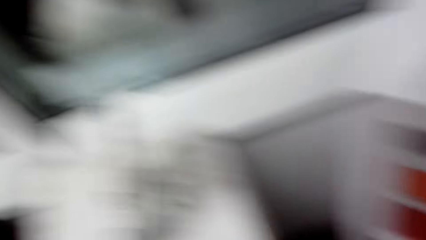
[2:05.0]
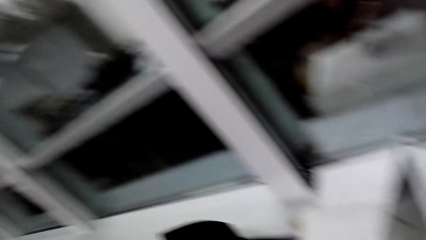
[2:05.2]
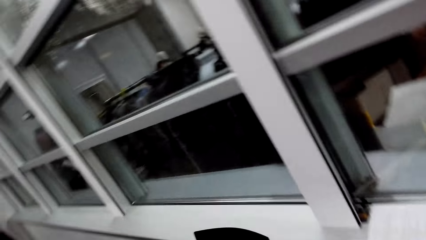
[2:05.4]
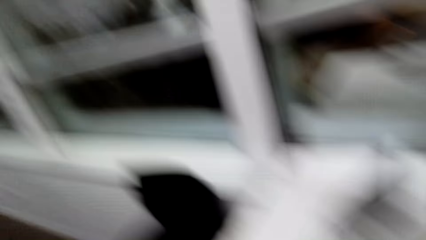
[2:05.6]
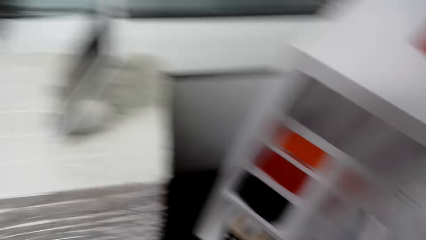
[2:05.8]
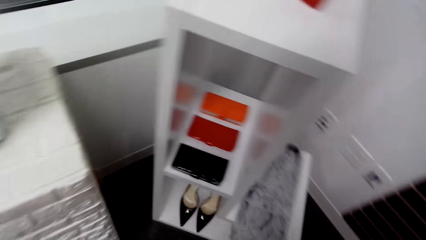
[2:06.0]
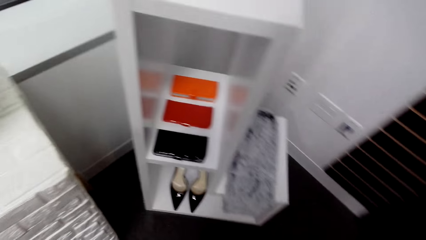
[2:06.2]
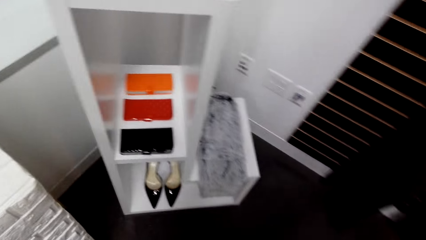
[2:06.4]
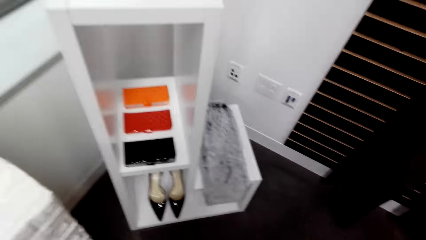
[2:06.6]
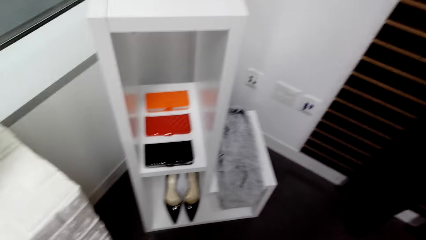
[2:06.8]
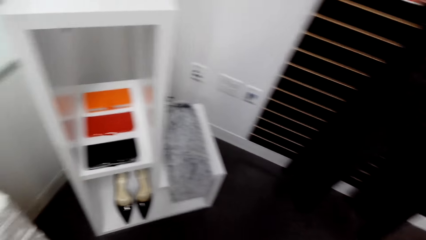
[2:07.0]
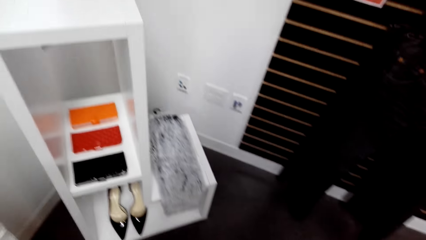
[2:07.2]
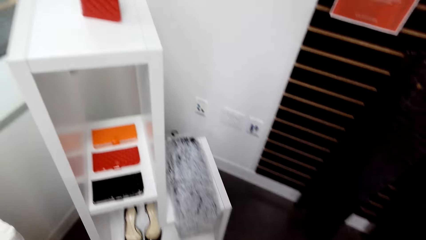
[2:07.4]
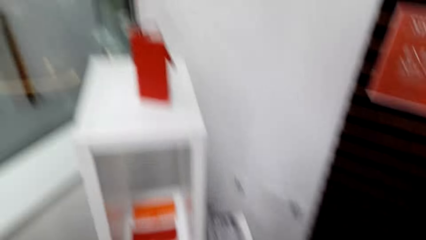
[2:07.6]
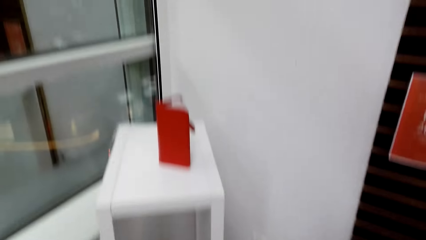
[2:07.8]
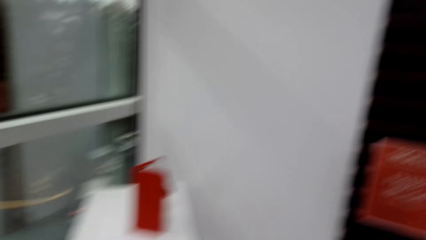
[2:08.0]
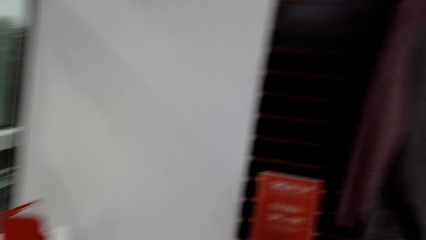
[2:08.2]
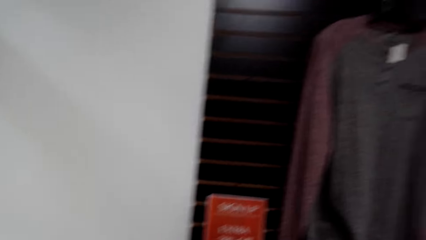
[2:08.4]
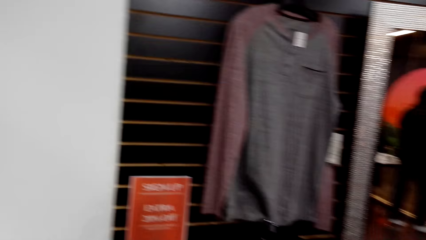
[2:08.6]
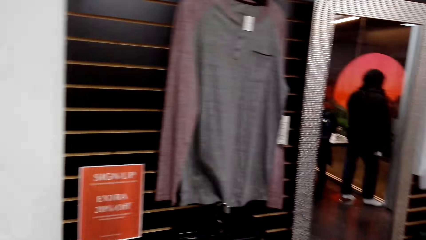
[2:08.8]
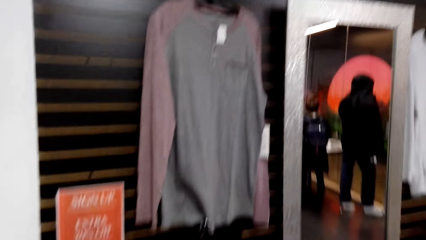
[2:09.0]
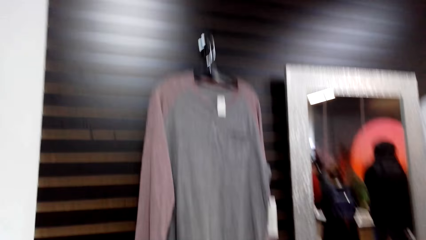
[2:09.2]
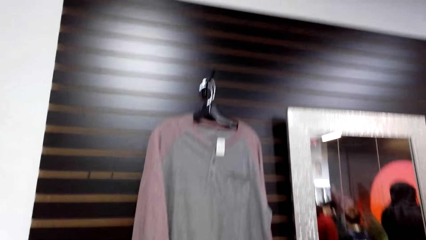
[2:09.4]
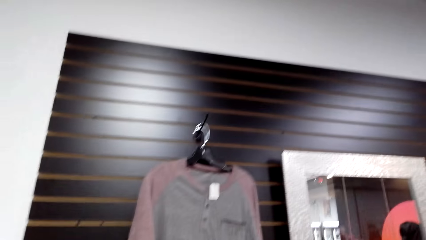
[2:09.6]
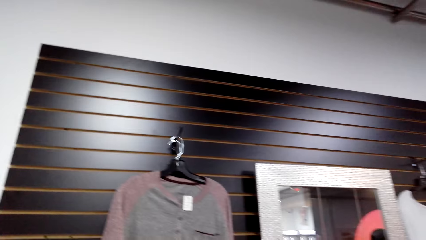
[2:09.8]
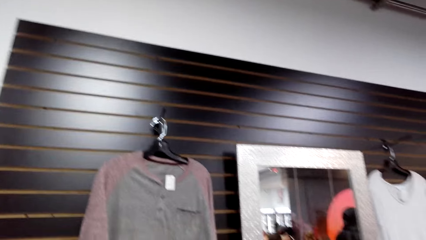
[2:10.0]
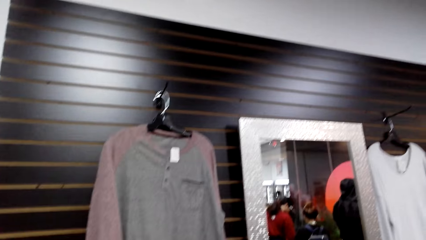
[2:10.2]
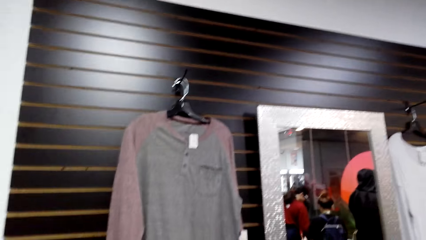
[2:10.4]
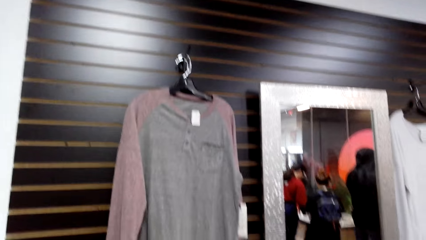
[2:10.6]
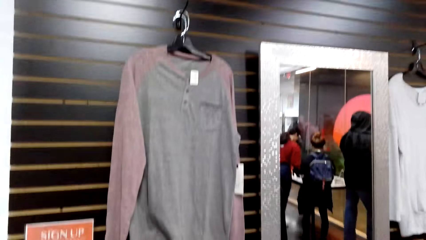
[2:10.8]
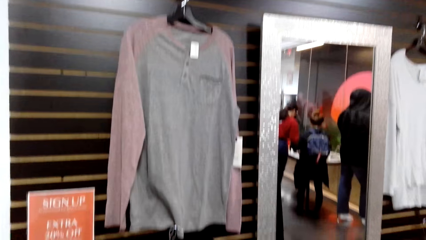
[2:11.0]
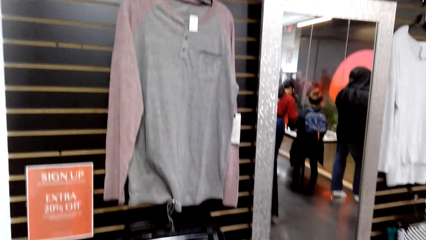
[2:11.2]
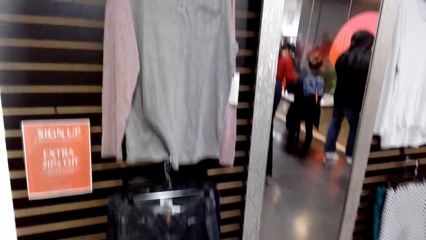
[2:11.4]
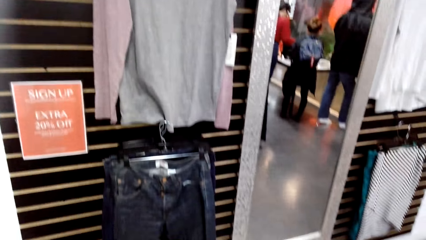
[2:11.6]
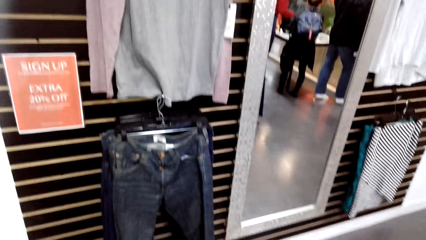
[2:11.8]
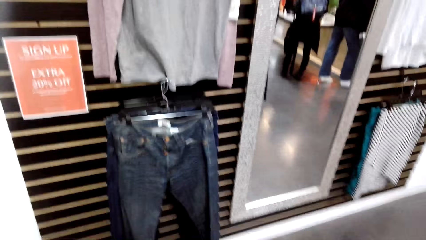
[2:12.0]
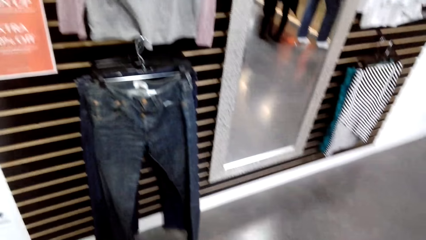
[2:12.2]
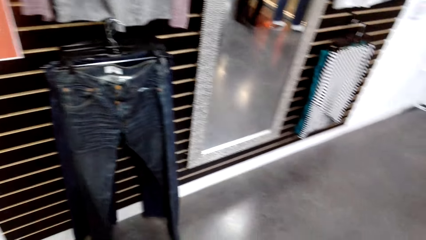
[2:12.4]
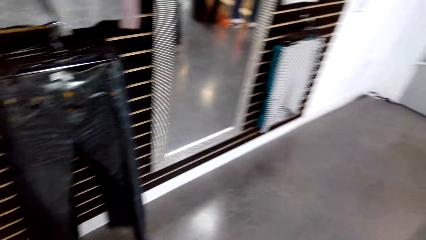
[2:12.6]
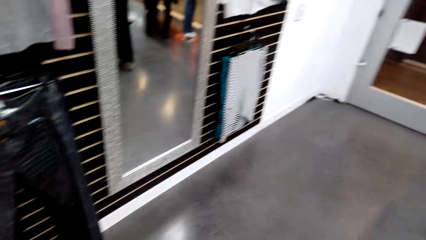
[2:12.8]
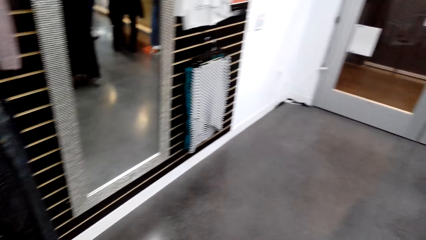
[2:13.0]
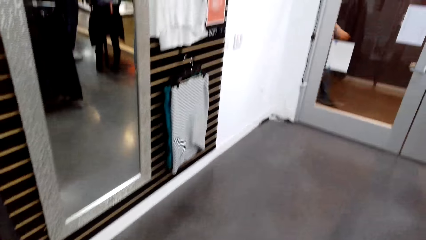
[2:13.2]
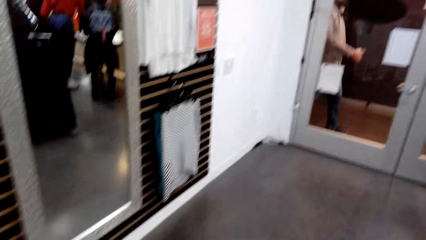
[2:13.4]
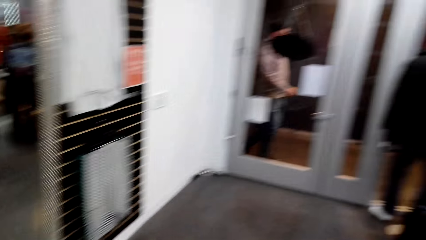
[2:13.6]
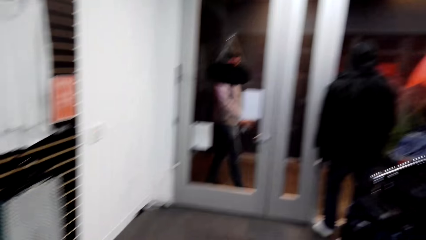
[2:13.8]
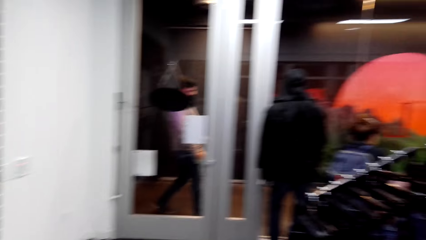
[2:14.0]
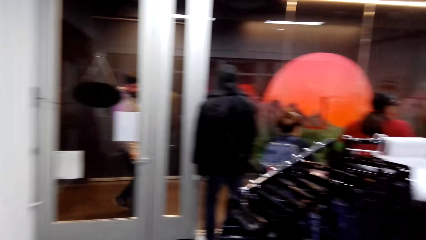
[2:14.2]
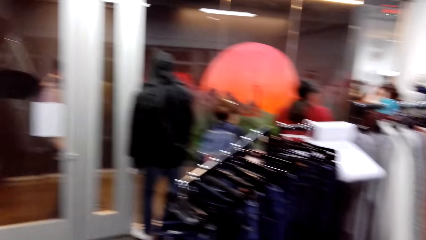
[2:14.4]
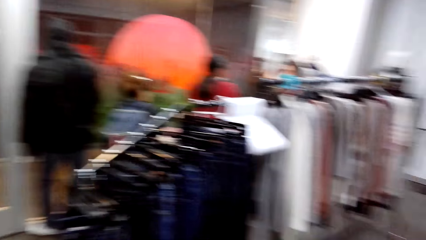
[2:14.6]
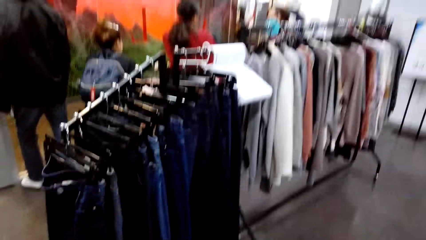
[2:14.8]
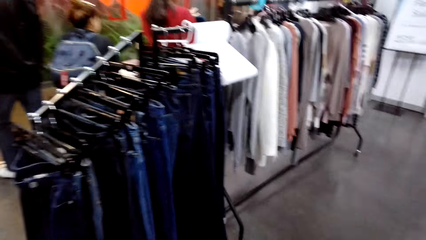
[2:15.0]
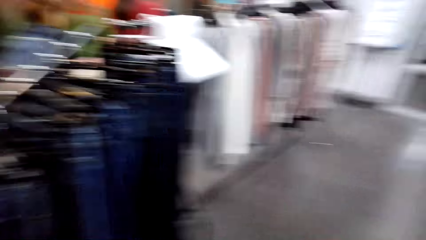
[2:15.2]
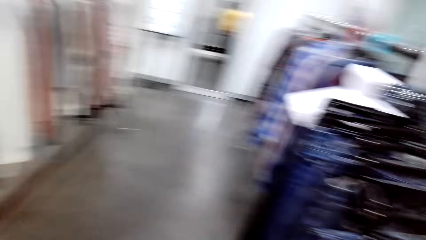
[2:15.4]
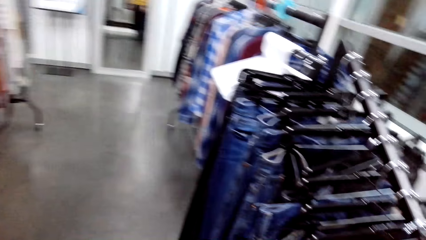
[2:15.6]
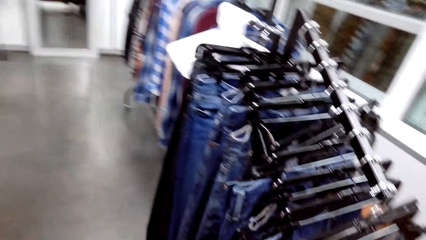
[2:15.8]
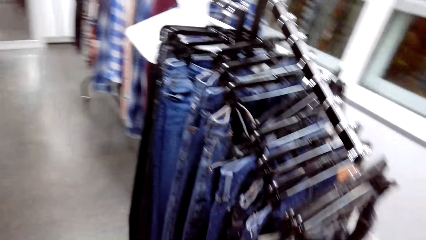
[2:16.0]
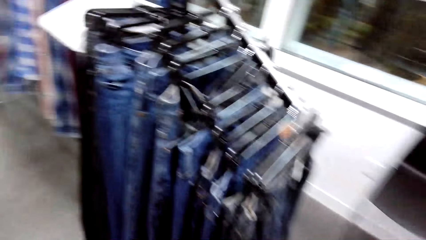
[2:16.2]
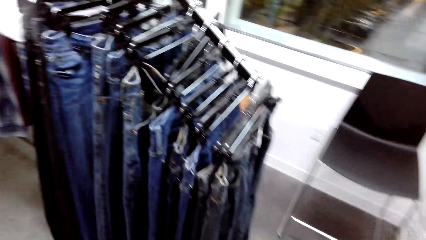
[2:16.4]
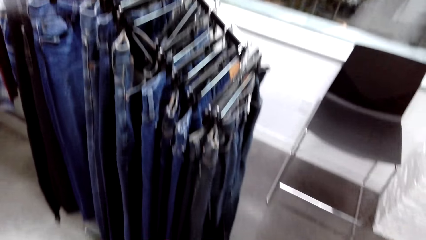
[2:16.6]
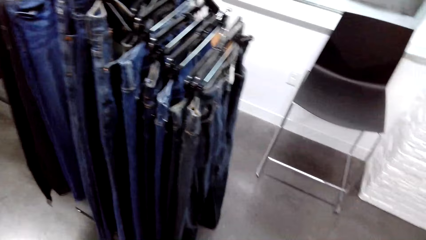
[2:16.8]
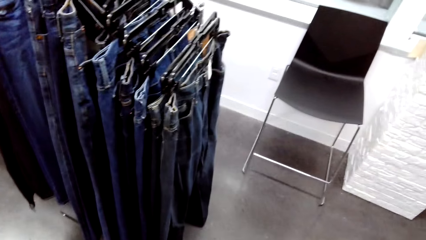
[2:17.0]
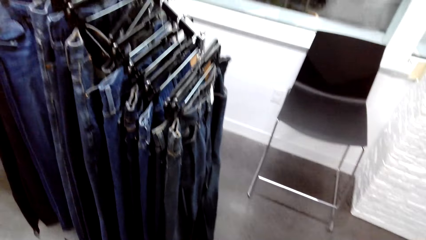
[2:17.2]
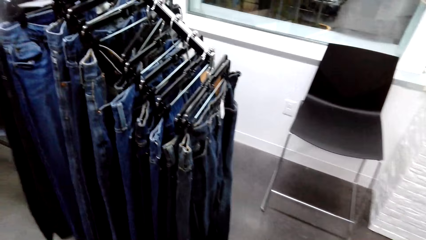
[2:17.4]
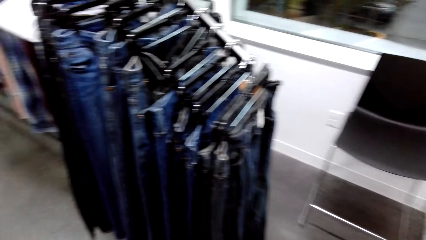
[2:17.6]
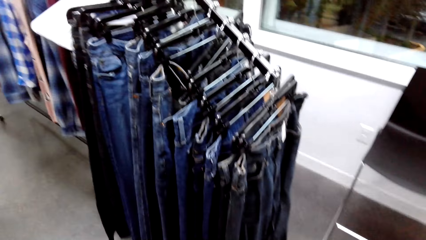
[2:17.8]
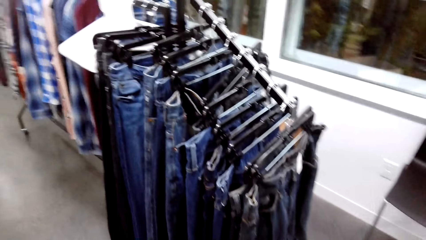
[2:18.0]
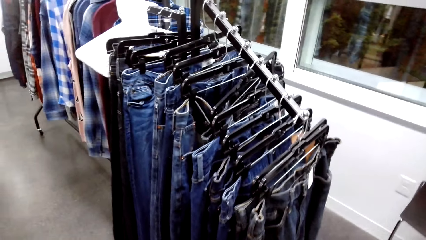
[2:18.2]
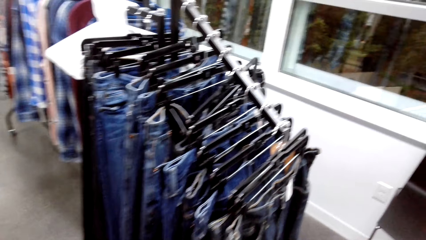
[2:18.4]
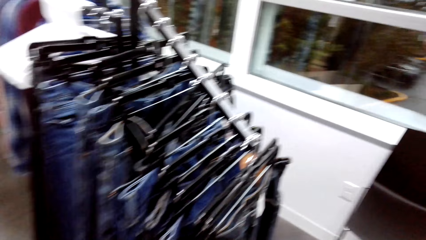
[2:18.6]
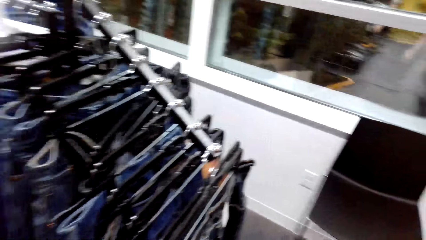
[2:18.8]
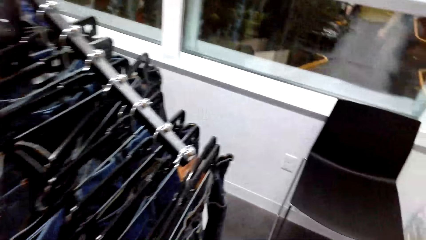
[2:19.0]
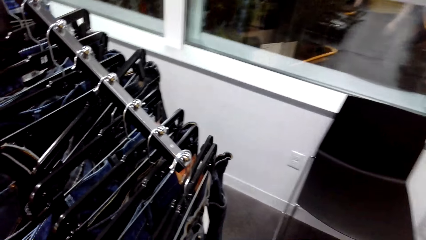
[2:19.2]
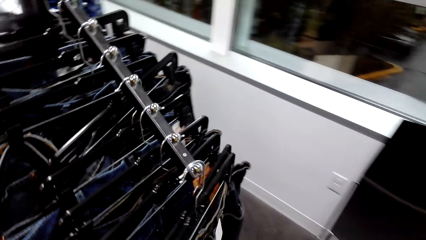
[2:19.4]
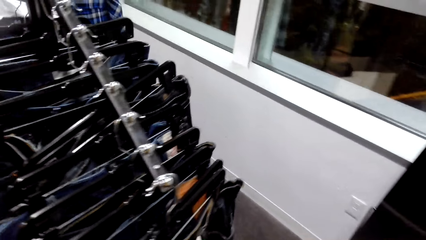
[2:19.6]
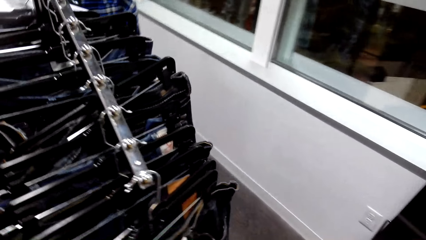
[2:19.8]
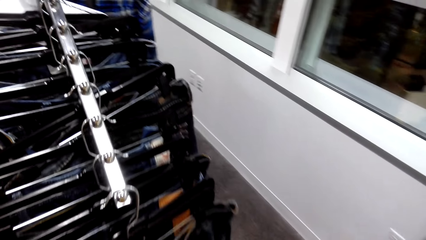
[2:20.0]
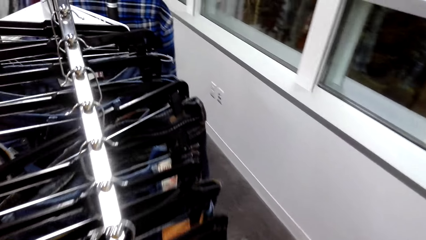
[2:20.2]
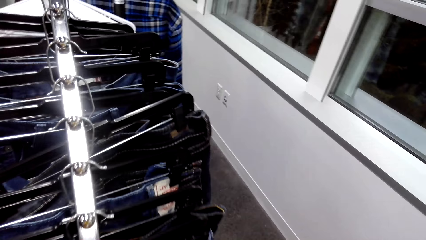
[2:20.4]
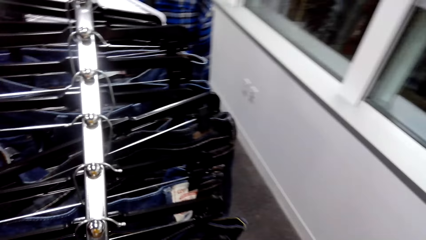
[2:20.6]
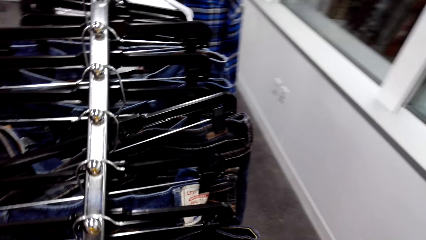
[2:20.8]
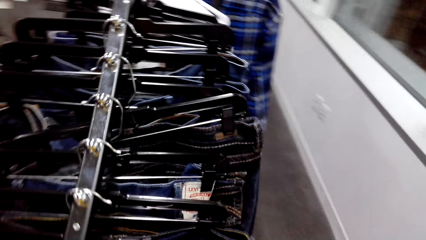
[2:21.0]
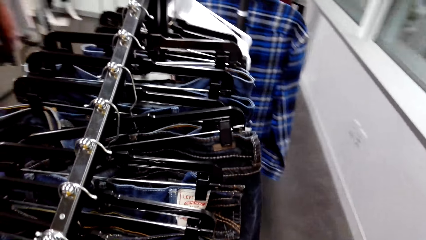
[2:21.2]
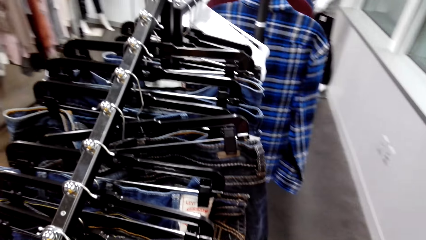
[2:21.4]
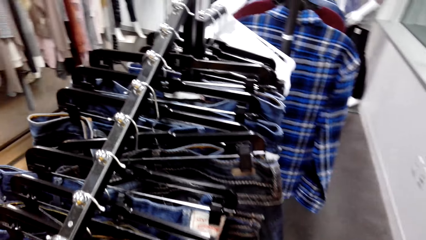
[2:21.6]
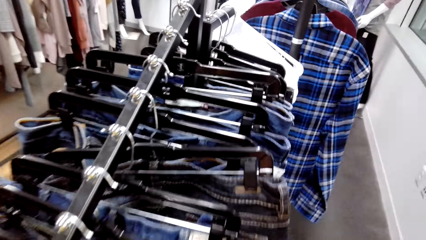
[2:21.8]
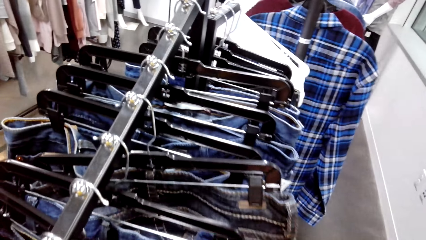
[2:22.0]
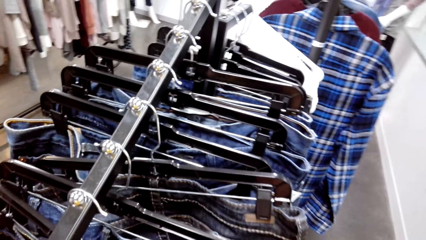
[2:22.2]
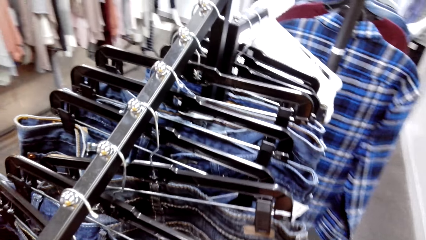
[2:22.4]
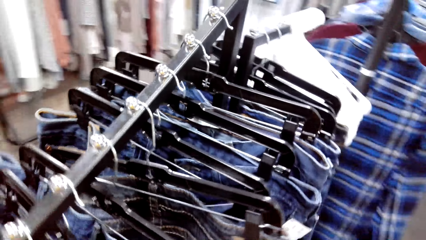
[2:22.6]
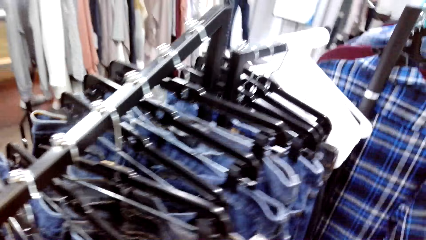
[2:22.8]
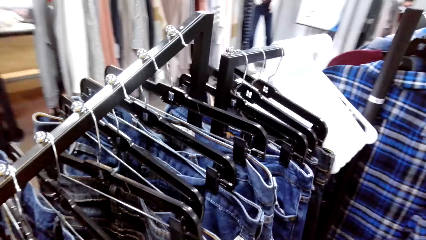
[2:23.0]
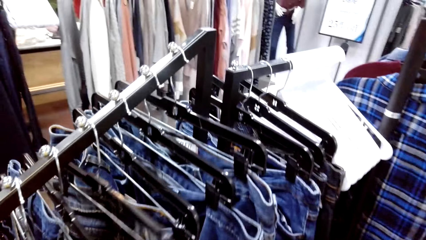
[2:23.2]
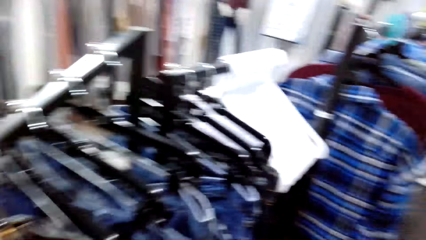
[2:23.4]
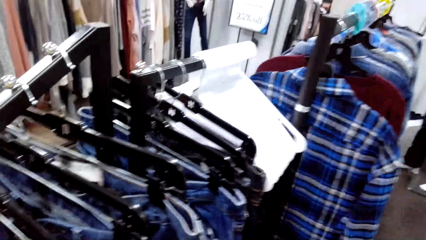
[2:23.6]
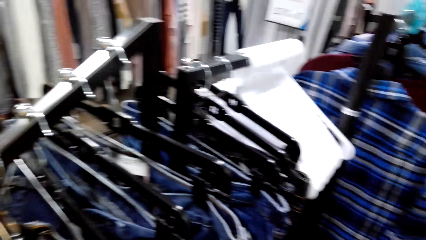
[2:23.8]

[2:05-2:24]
The camera wearer places the purse on a stand. They look around the boutique. They walk around. They look around the hanging line.
